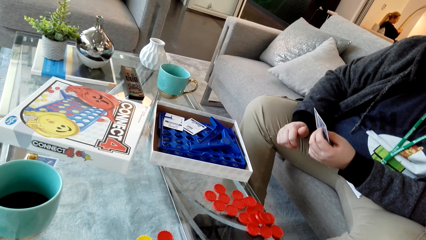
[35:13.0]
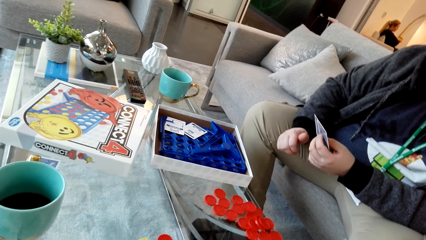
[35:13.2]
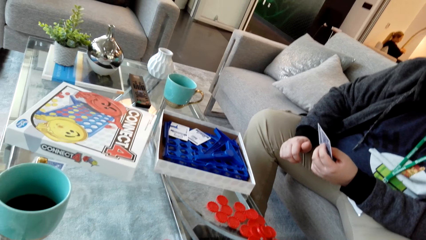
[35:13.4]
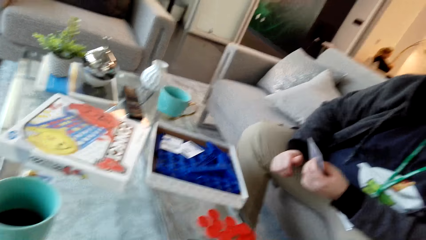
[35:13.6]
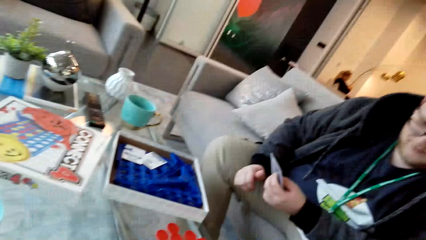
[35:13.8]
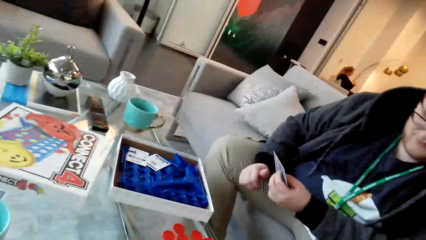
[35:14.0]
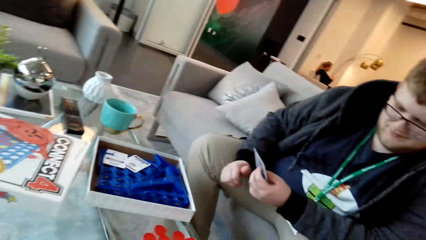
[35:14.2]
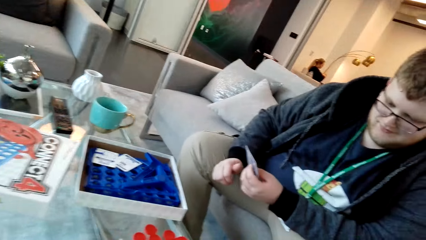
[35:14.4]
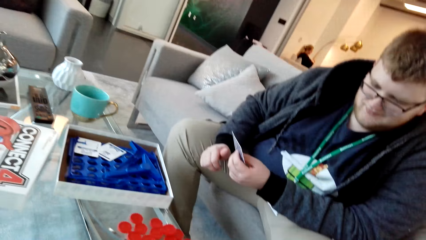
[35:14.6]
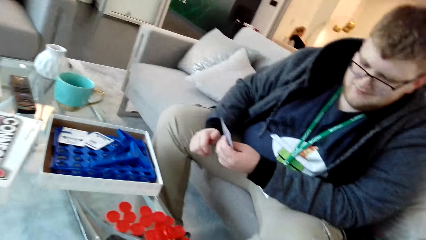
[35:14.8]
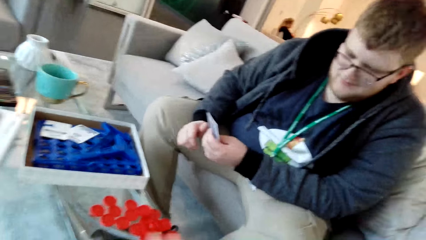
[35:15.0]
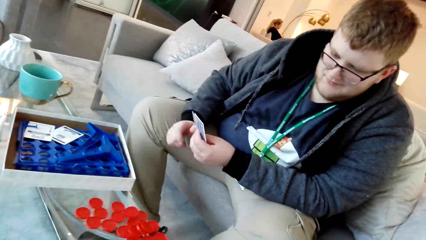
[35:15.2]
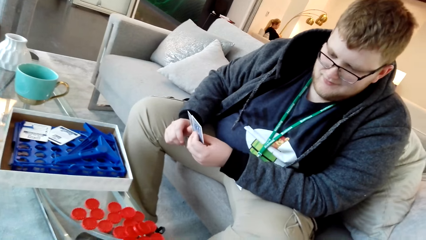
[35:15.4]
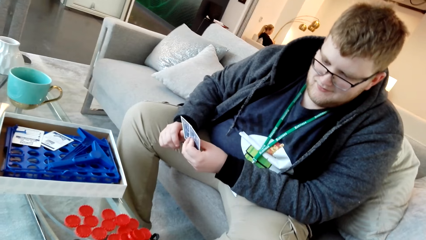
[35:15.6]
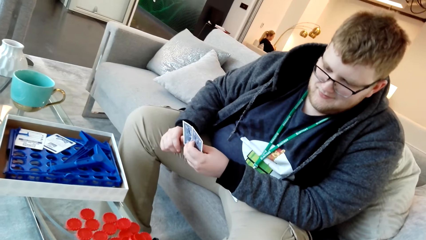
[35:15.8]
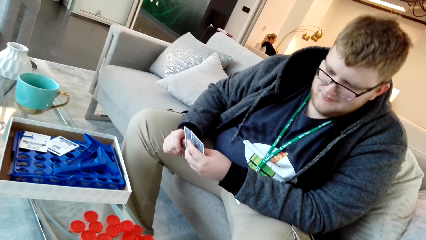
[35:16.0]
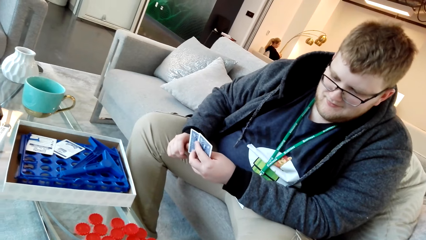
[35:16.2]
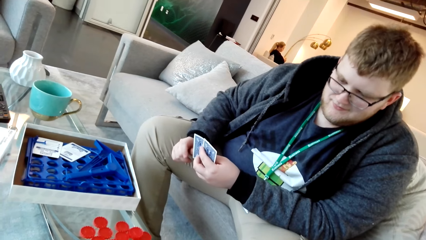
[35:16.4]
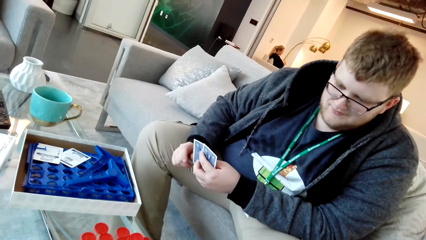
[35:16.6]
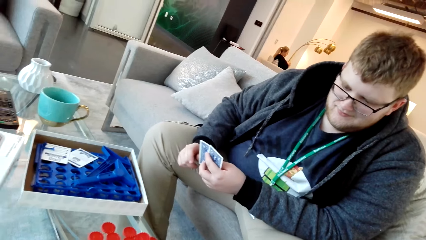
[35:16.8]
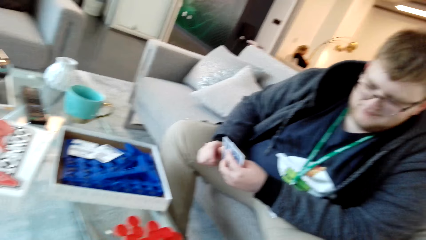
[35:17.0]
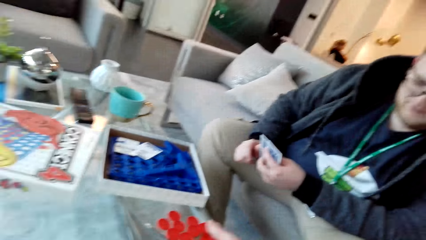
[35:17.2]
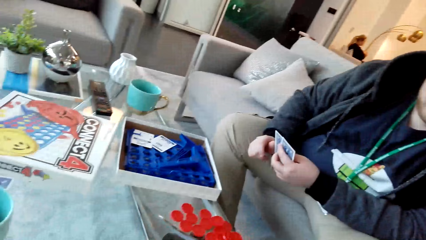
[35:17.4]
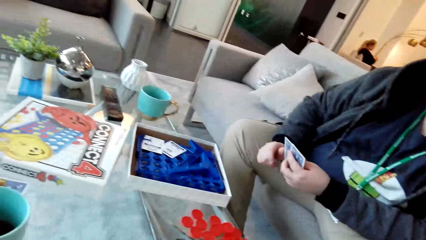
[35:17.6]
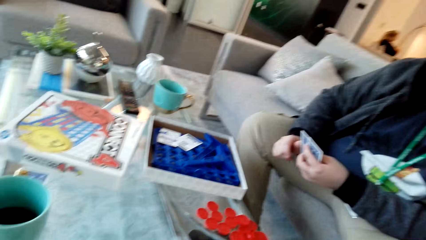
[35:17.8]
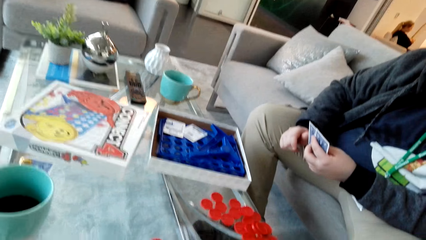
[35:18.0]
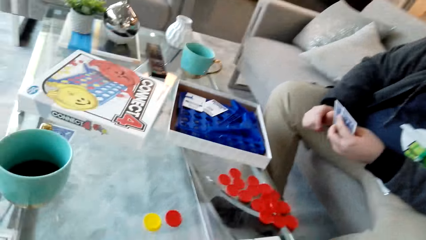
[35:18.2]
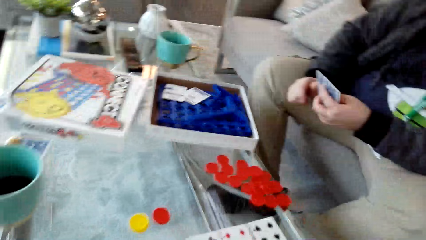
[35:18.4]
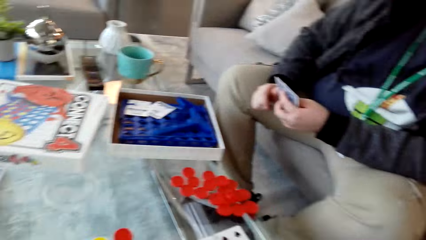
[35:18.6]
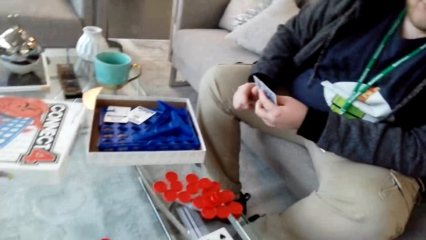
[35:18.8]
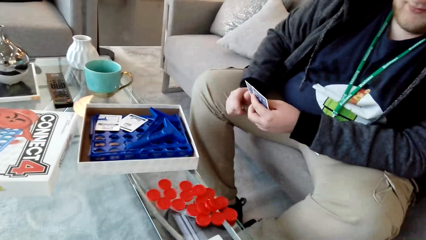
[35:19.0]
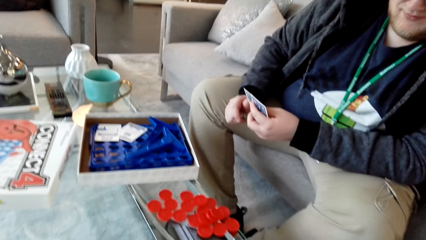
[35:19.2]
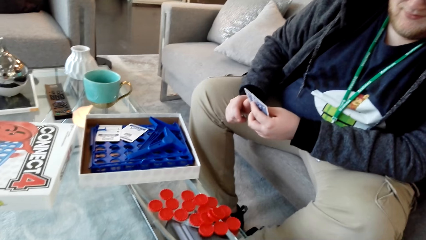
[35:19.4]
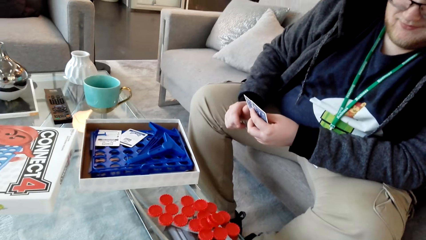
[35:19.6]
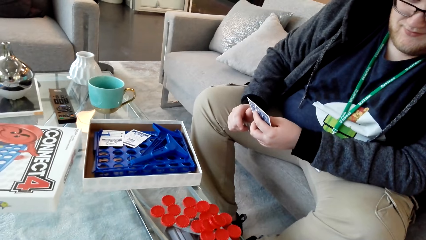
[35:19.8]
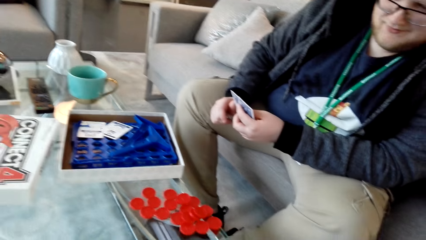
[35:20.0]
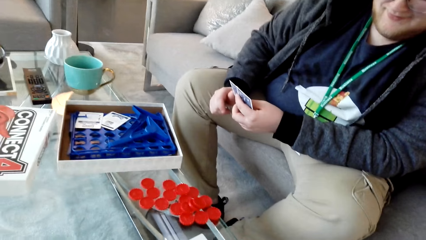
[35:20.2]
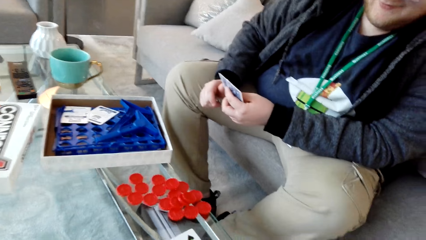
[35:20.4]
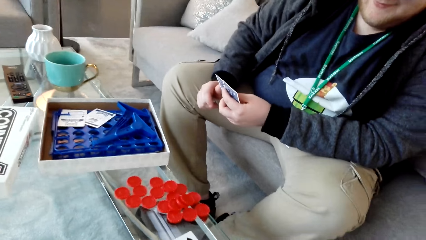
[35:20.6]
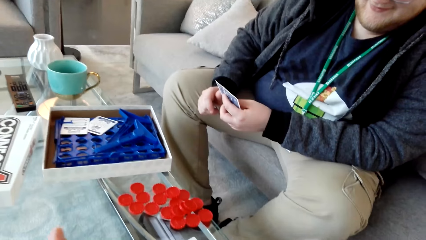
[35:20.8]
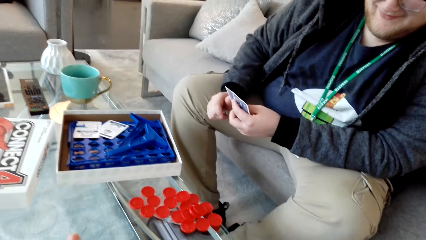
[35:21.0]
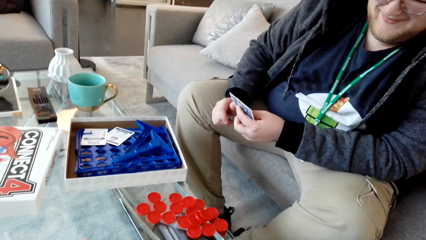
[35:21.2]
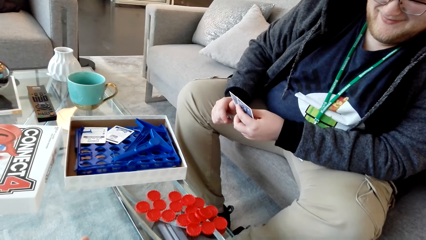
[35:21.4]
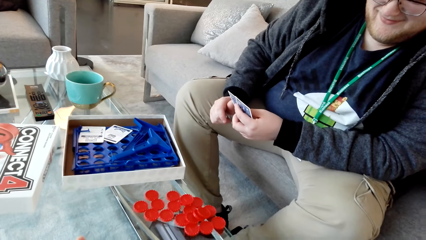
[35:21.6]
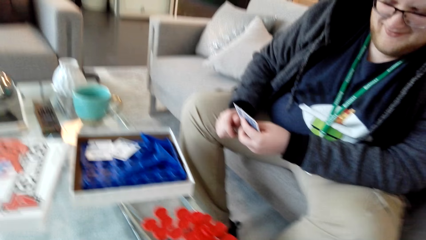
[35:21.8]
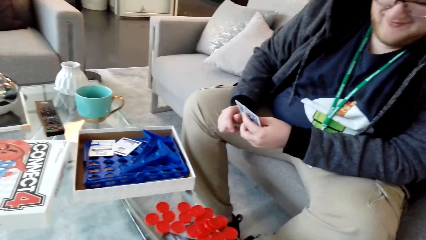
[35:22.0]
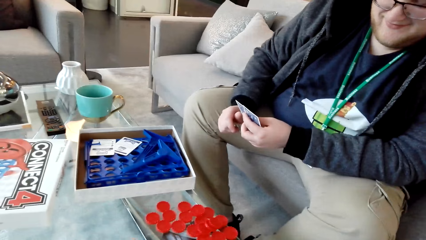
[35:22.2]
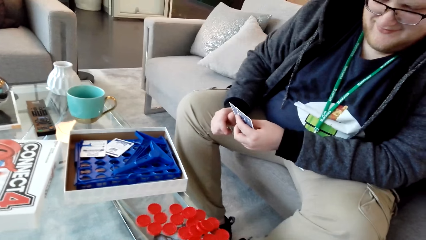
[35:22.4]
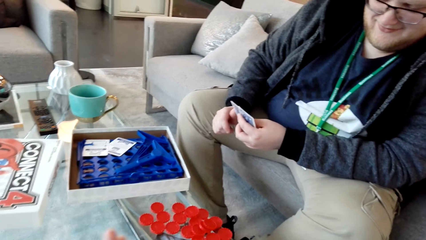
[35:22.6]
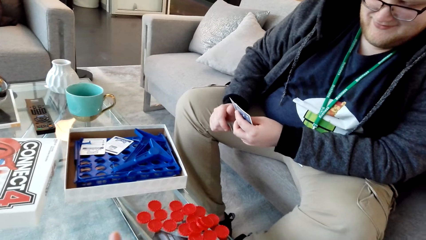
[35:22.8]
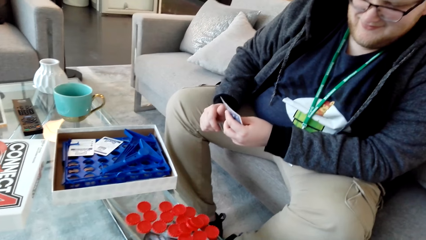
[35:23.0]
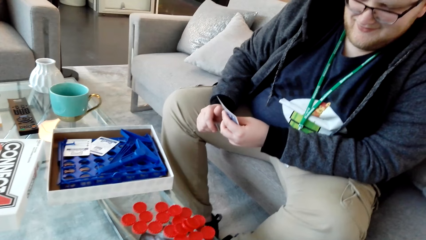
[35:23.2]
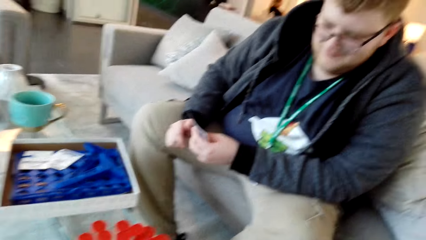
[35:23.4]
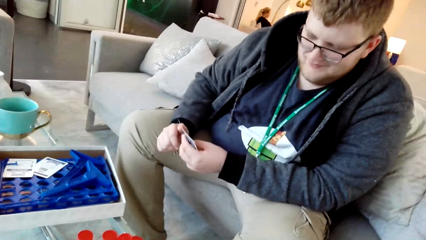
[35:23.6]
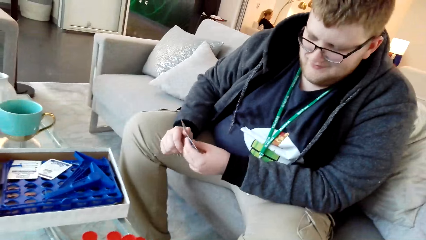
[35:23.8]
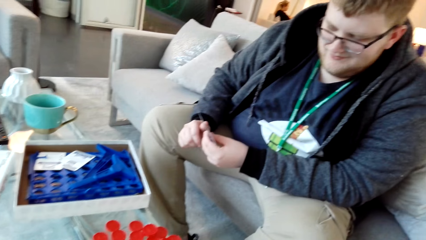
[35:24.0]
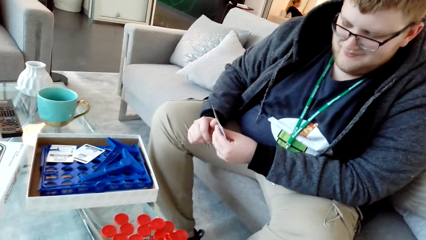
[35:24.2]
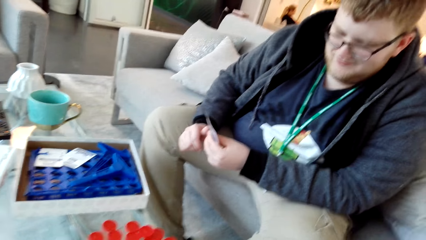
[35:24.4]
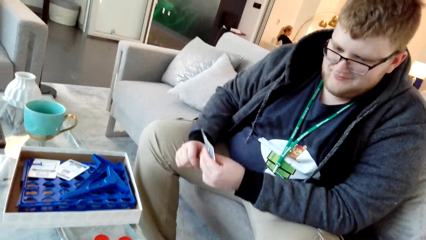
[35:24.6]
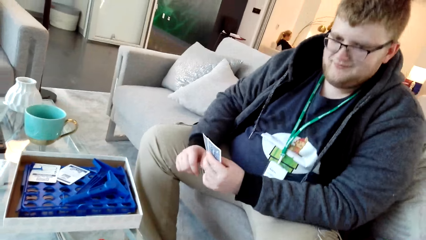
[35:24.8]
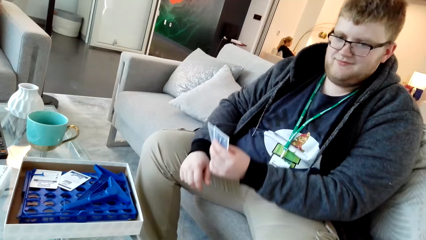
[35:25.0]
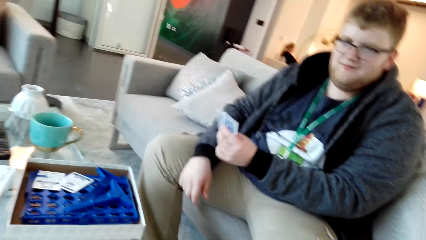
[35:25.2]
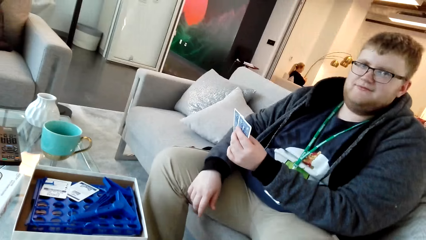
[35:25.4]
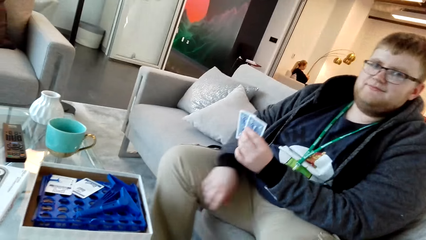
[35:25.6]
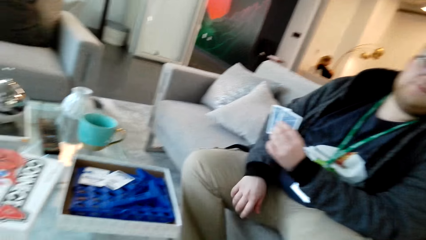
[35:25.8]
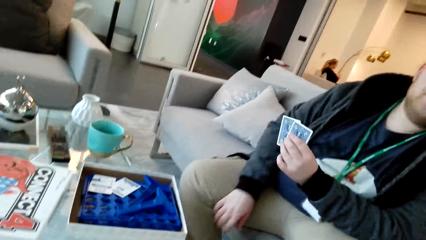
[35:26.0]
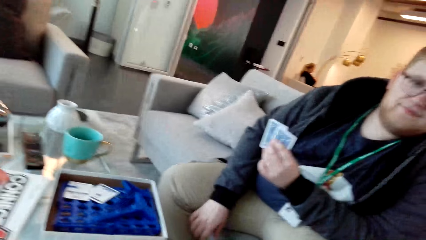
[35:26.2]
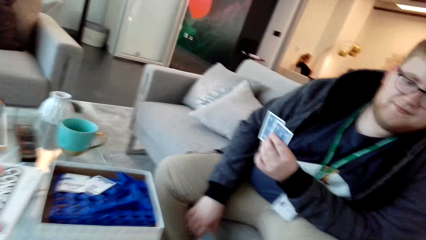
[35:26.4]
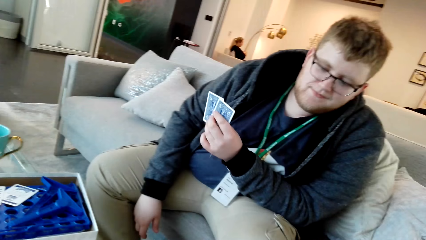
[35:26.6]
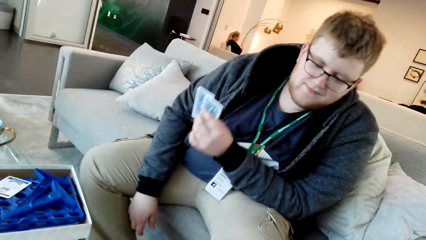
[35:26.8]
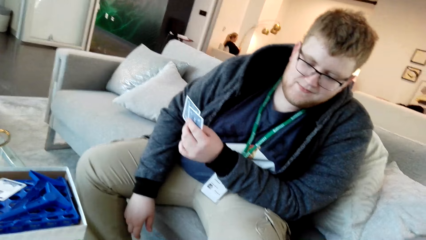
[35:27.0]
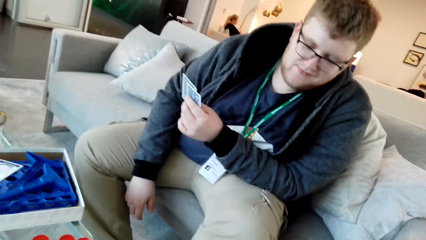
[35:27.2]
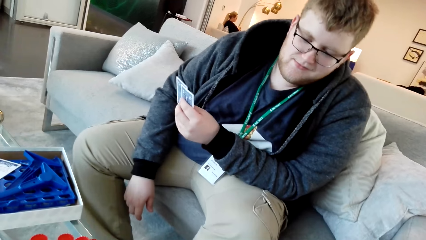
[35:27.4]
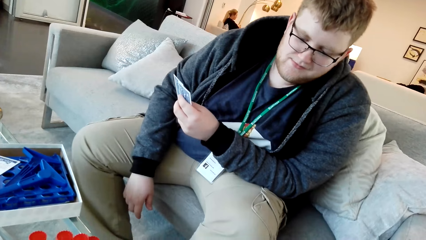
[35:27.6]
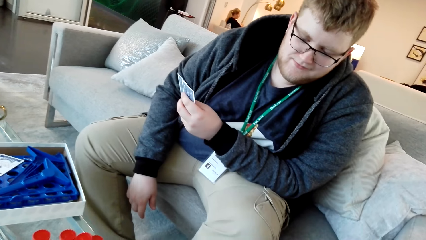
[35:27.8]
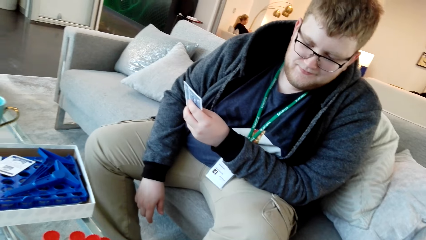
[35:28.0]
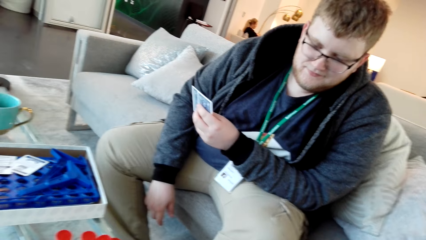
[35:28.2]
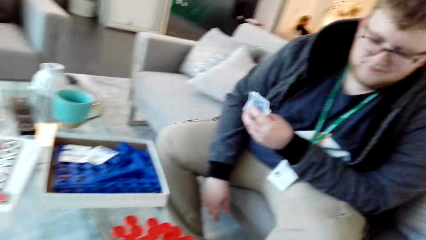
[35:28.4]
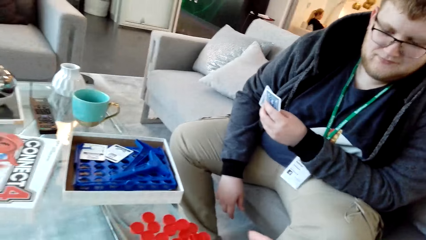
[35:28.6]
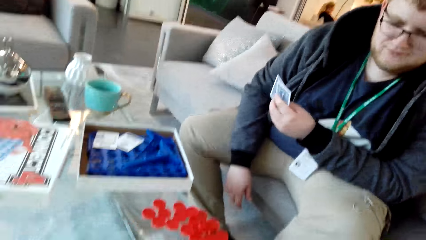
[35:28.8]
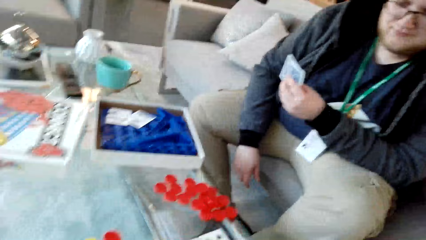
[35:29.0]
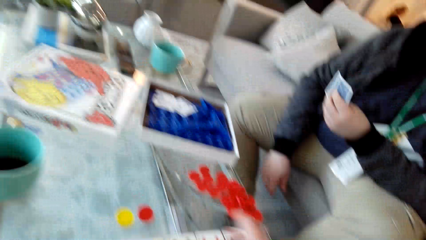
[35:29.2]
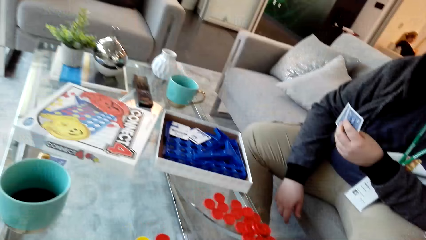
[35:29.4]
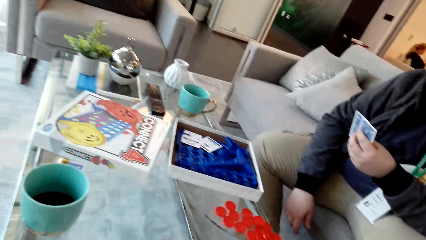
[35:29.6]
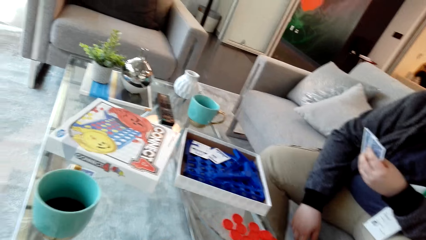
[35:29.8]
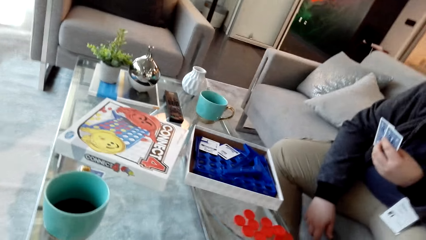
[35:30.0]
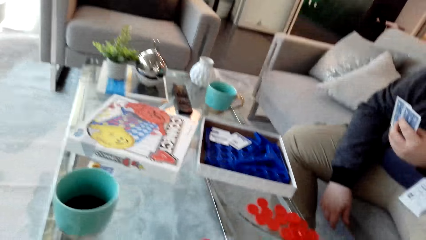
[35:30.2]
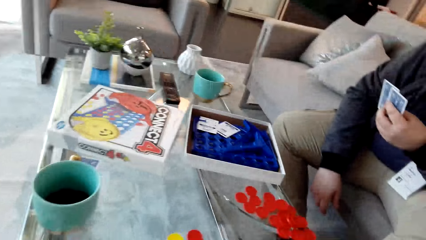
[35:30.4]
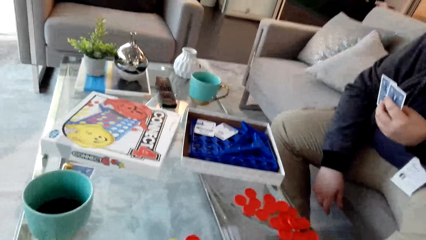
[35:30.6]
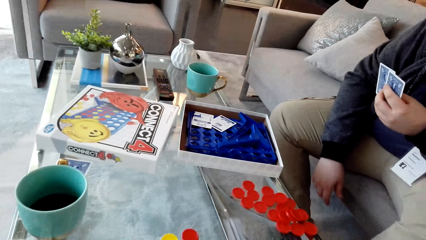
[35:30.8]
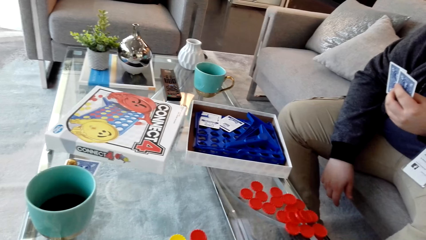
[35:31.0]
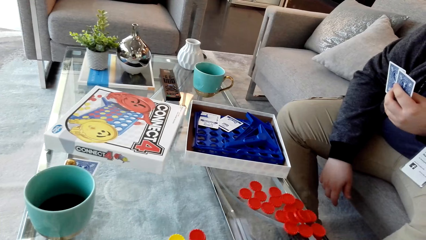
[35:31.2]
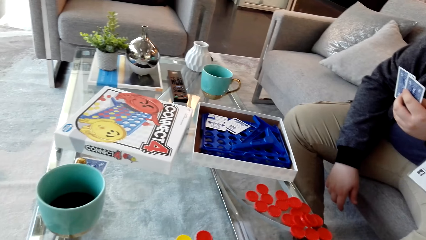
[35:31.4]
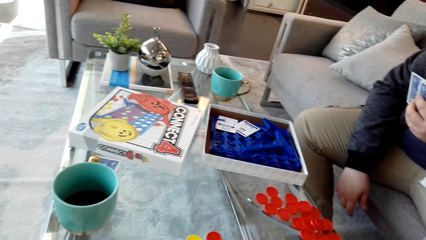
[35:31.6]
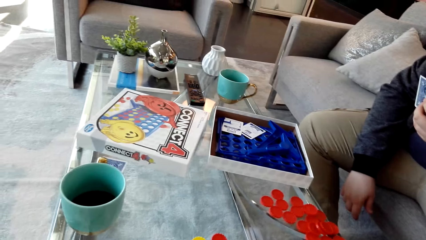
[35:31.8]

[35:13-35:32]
The camera wearer talks. A man examines the cards. The camera wearer talks.
